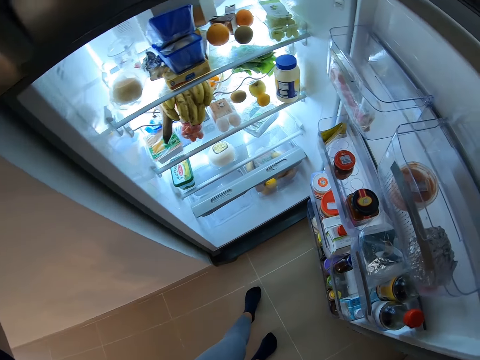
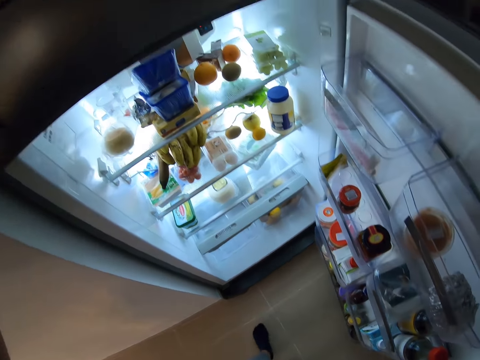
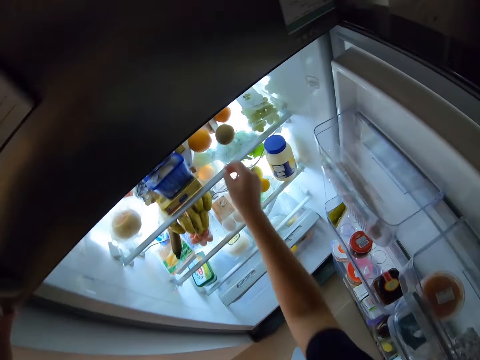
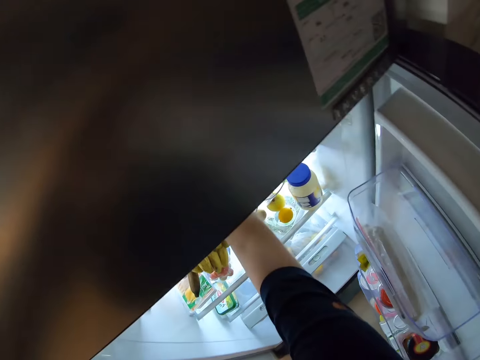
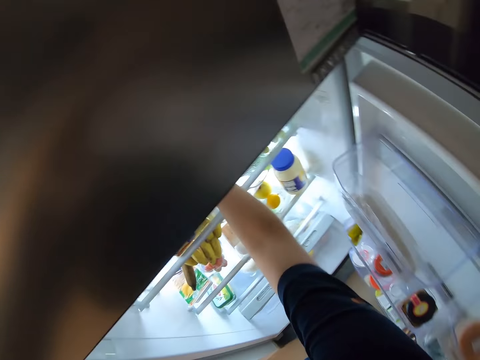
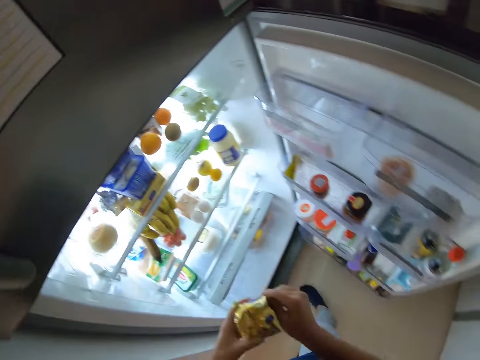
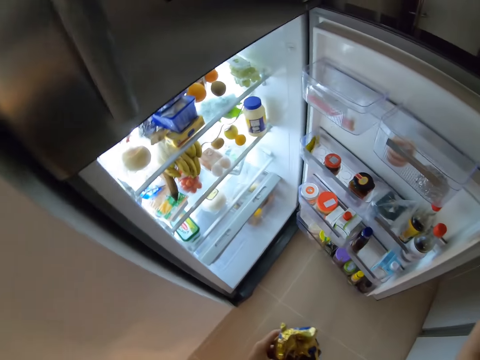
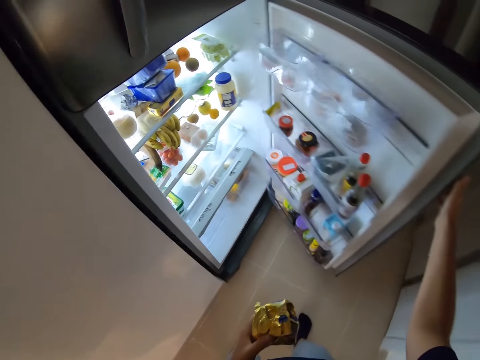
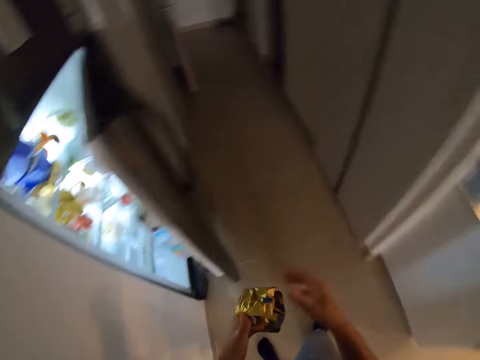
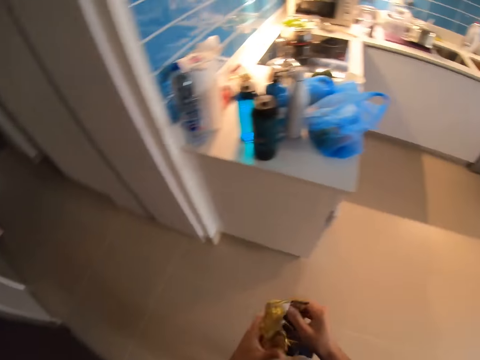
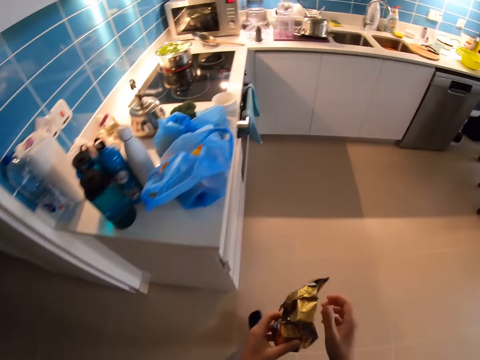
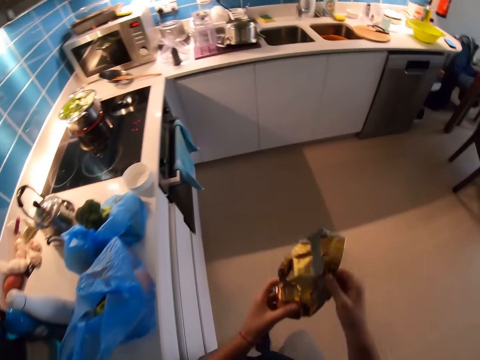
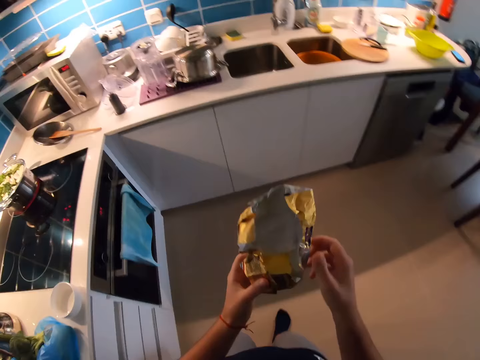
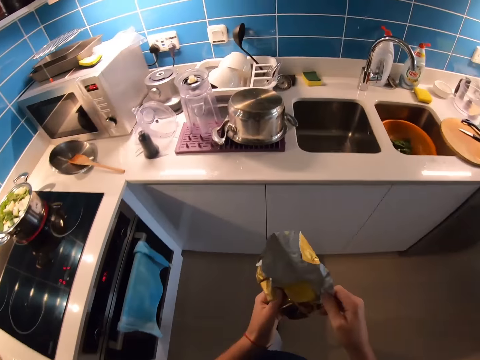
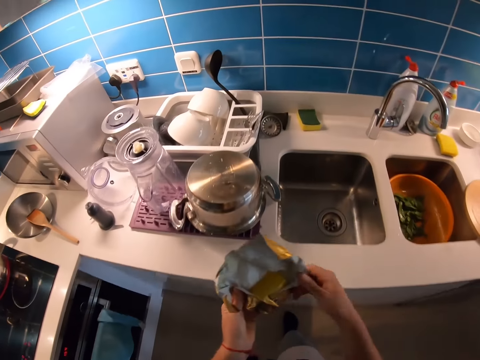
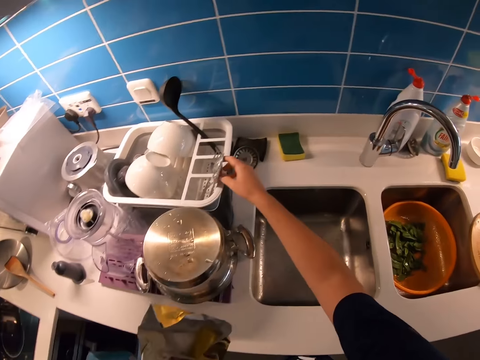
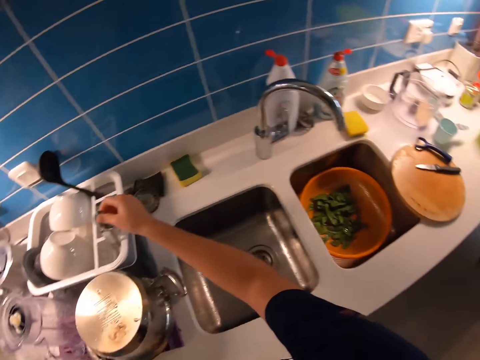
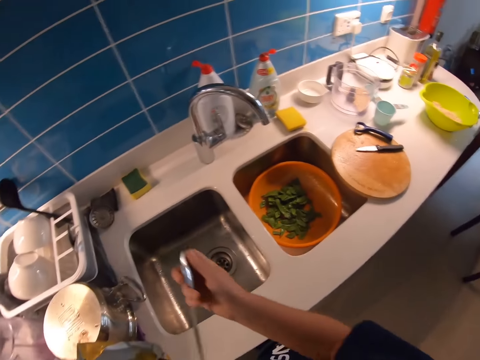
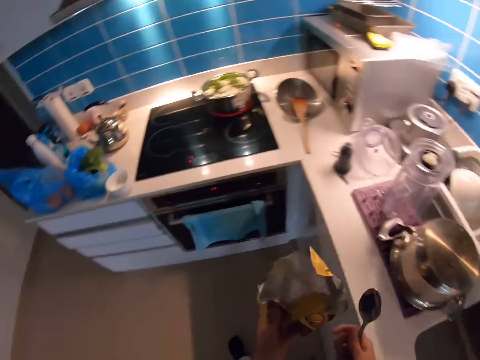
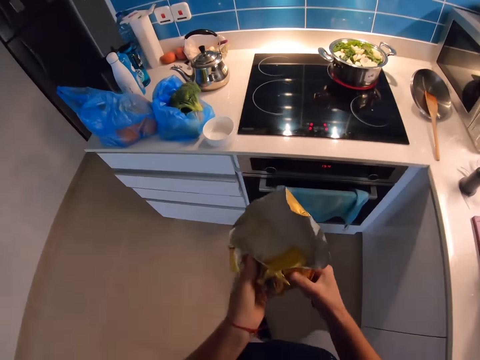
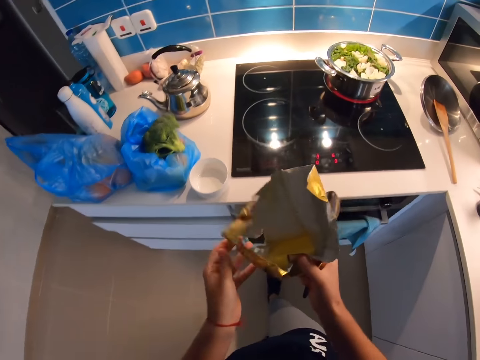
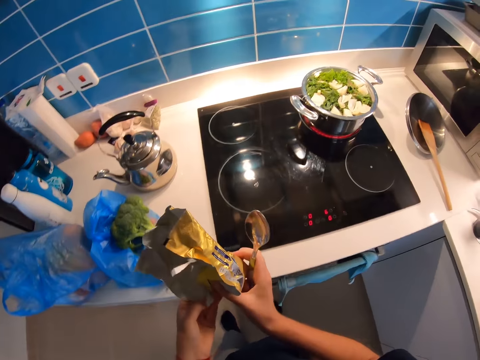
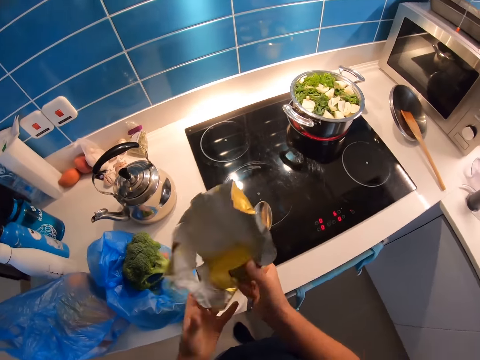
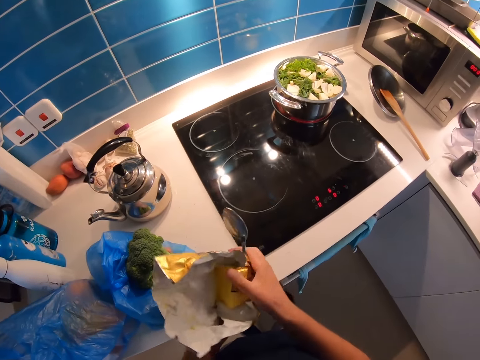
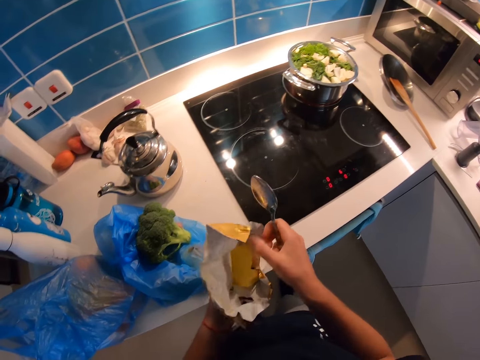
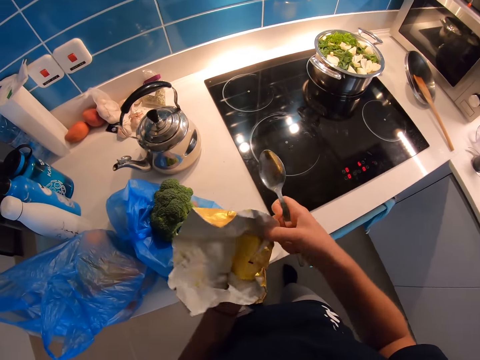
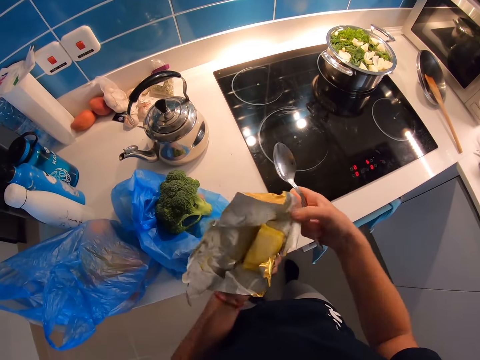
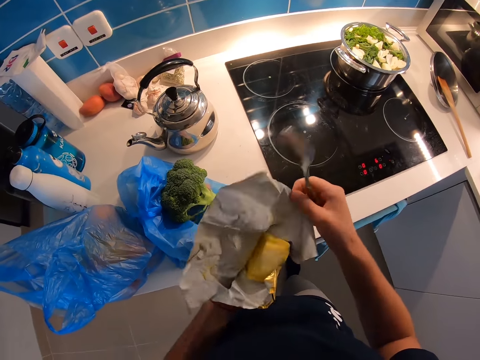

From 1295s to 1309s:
The camera wearer picks butter from the fridge with her left hand. She closes the fridge with her right hand. She walks towards the kitchen counter top with the butter in both hands. She unwraps the butter with both hands. She holds the butter with both hands. She picks a spoon from the plate rack with her right hand. She holds the spoon with her right hand. She unwraps the butter with both hands.

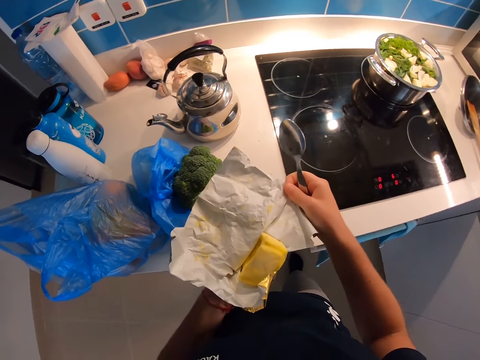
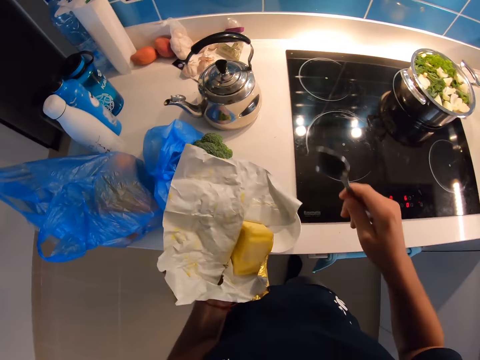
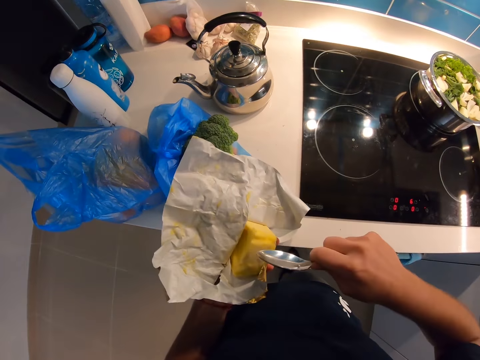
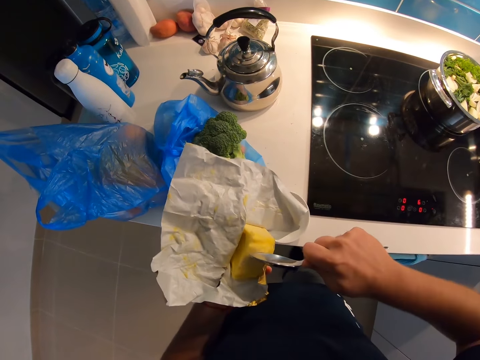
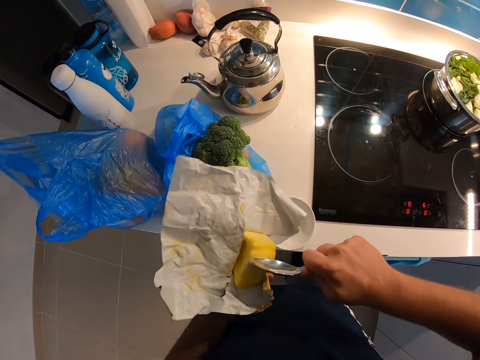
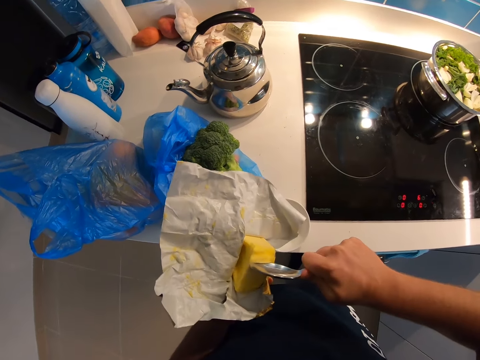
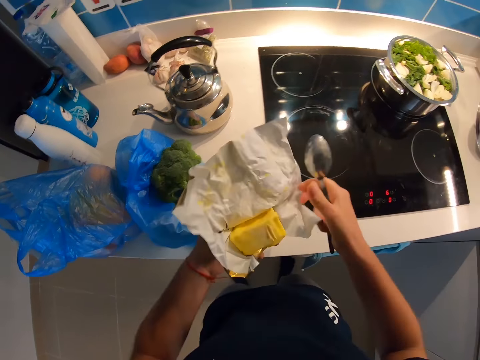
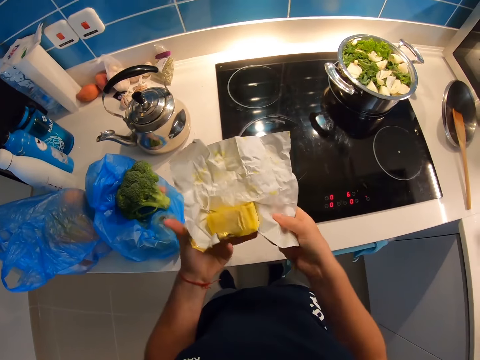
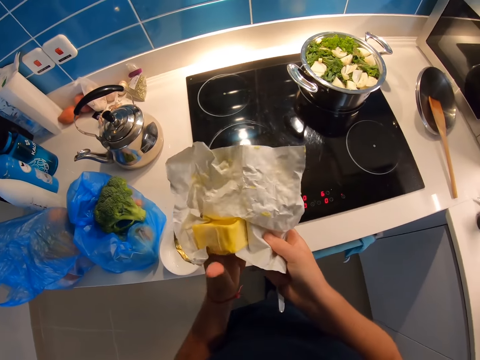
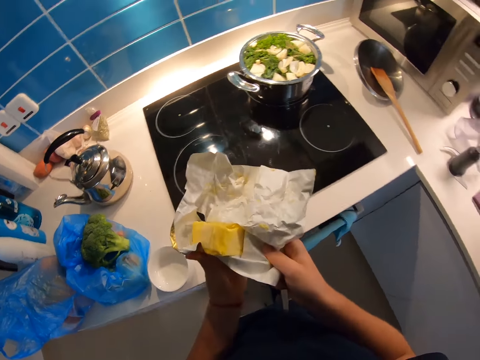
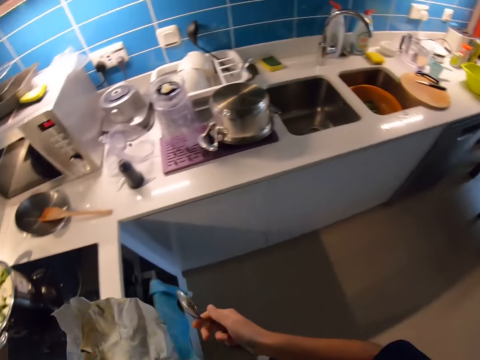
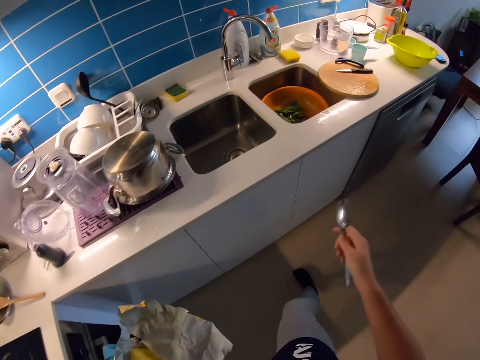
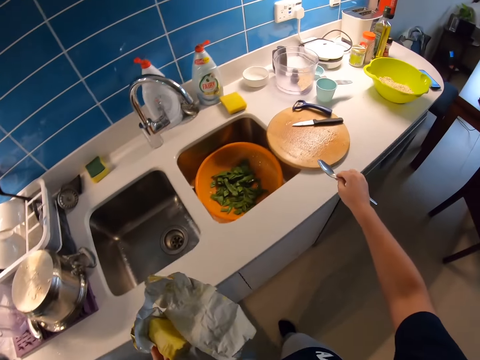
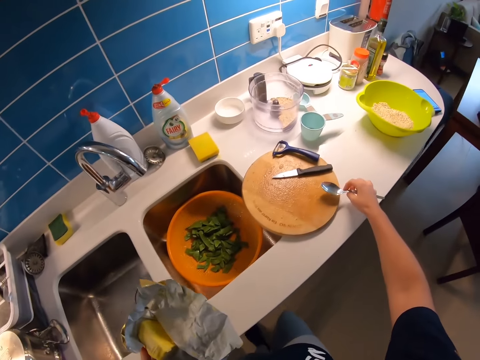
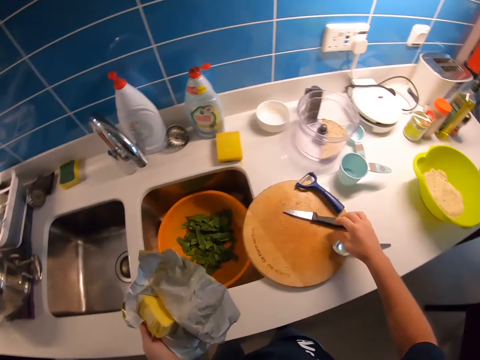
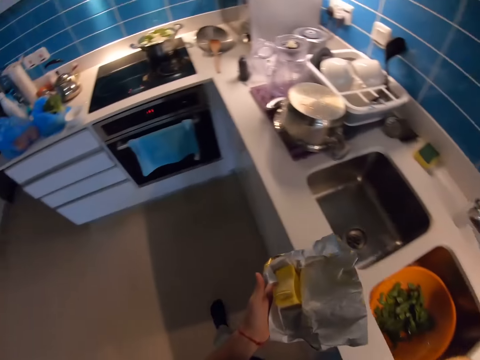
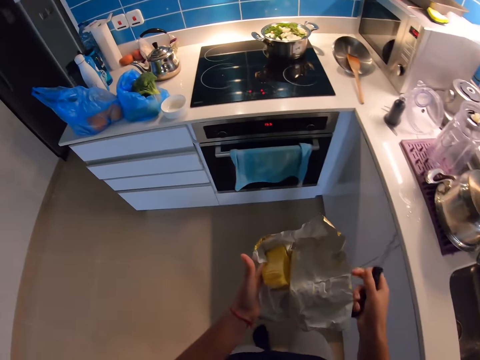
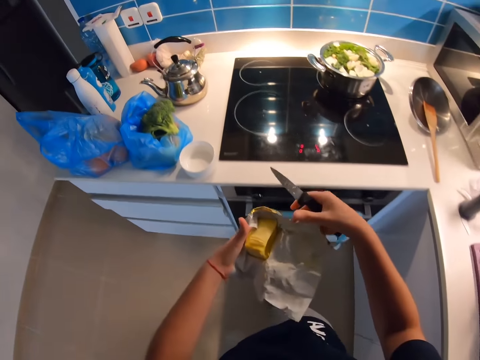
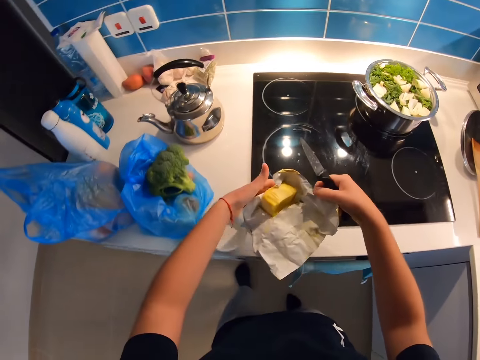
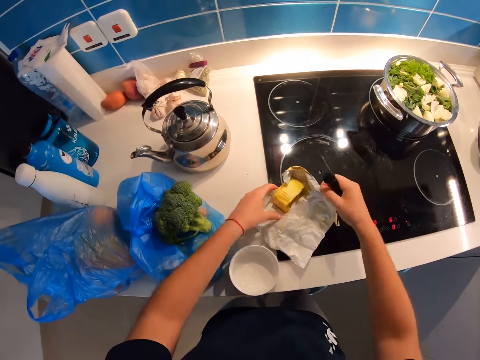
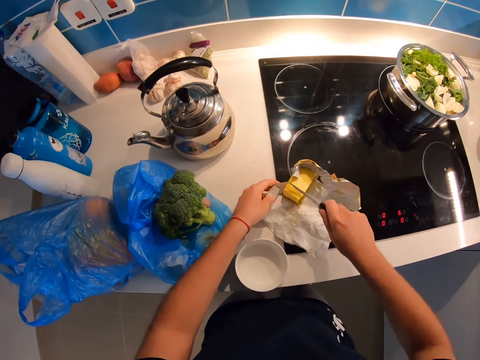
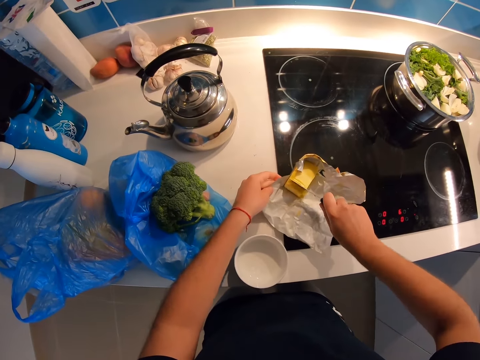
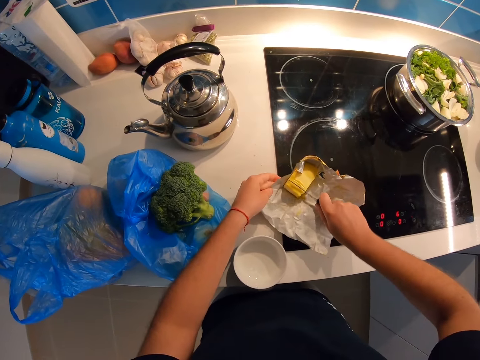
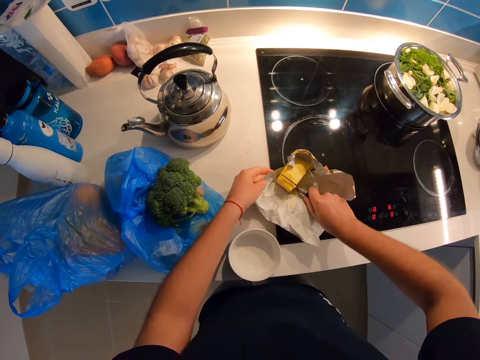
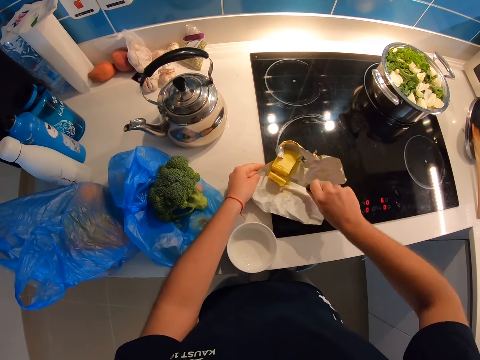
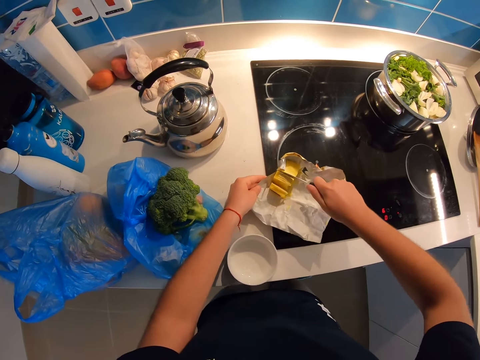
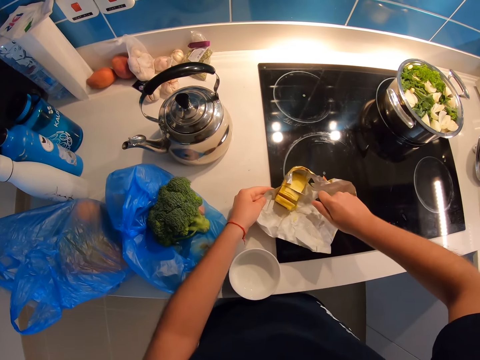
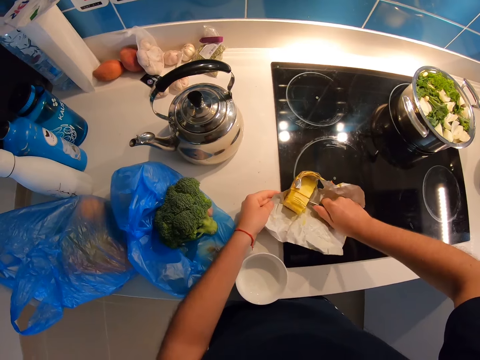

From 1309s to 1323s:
The camera wearer cuts the cheese or butter with a spoon. She dips the spoon into the butter in her left hand with her right hand. She unwraps the butter with both hands. She holds the spoon with her right hand. She walks in the kitchen. She drops the spoon on a wooden chopping board on the kitchen counter top with her right hand. She picks a knife from the wooden chopping board on the kitchen counter top with her right hand. She walks in the kitchen. She adjusts the cheese. She unwraps the butter with both hands. She drops the butter on a cooker on the kitchen counter top with both hands. She slices the butter on the cooker on the kitchen counter top with the knife with her right hand. She holds the butter wrap on the cooker on the kitchen counter top with her left hand.
